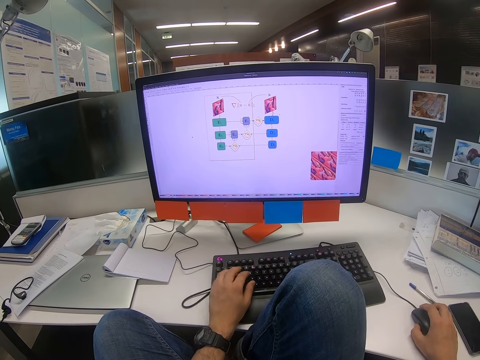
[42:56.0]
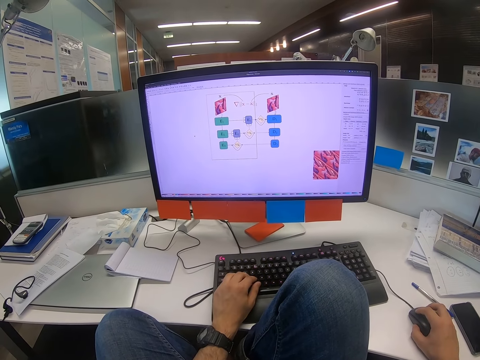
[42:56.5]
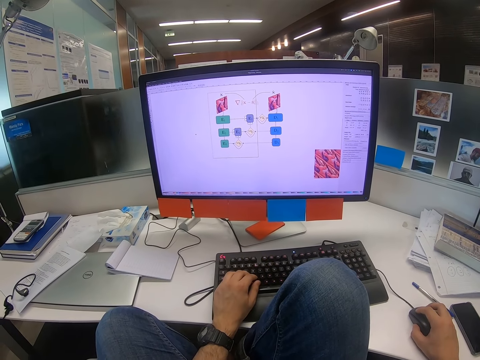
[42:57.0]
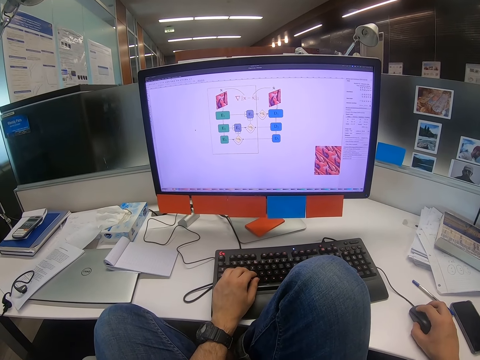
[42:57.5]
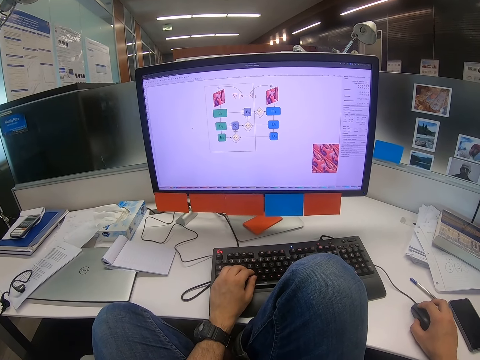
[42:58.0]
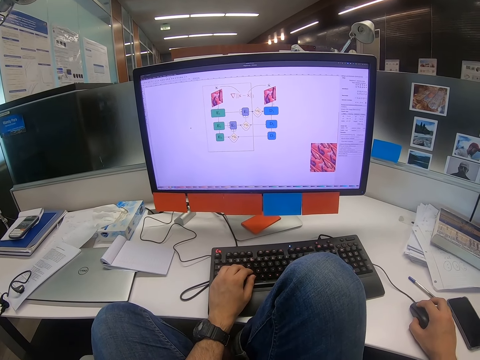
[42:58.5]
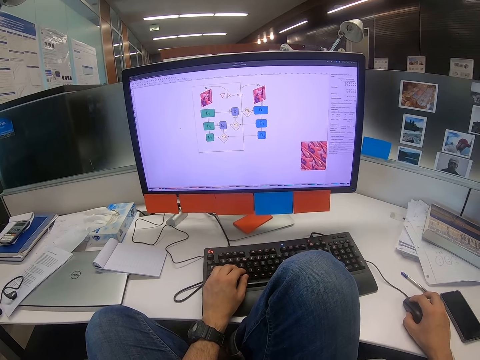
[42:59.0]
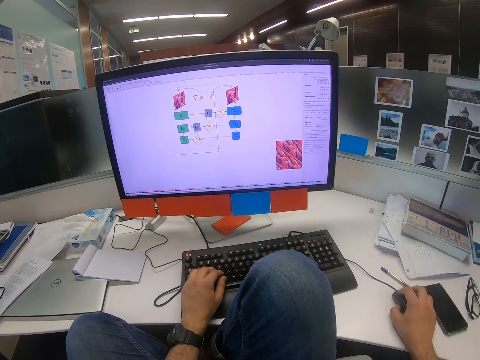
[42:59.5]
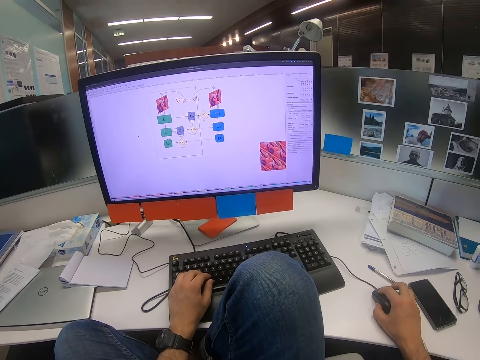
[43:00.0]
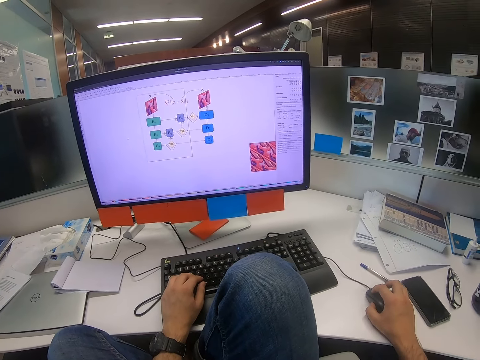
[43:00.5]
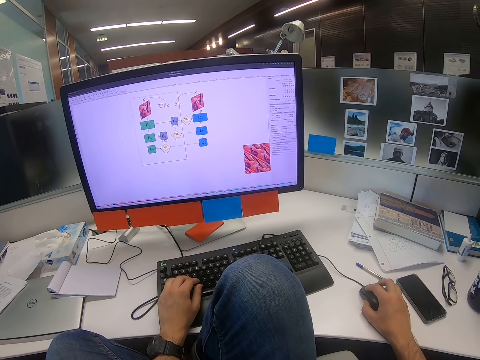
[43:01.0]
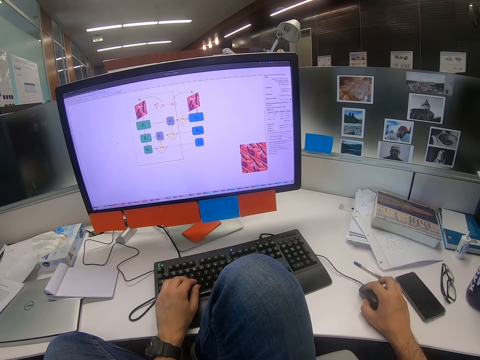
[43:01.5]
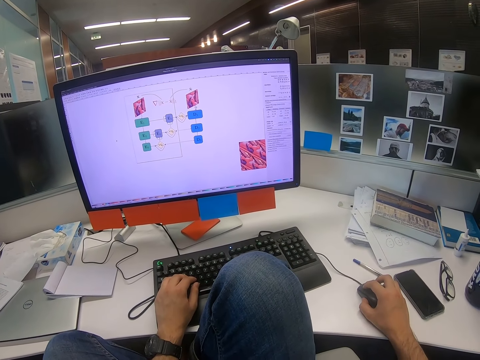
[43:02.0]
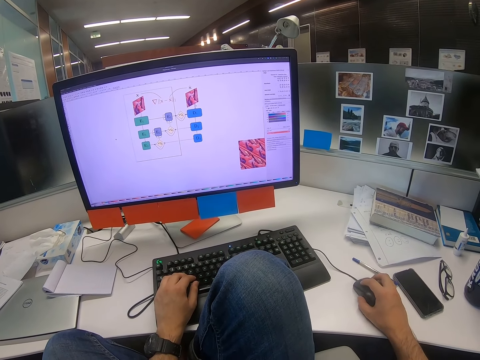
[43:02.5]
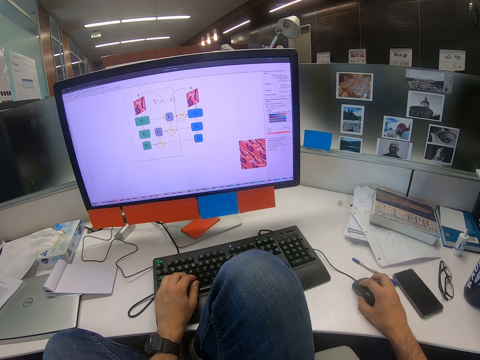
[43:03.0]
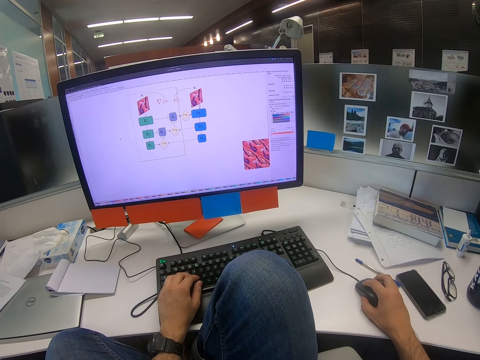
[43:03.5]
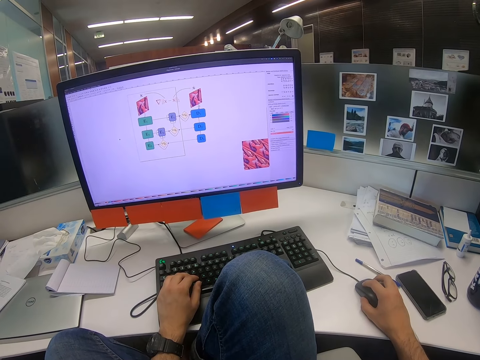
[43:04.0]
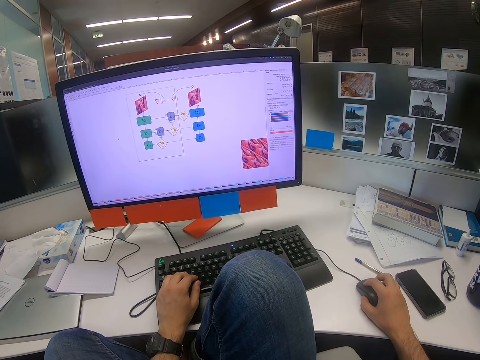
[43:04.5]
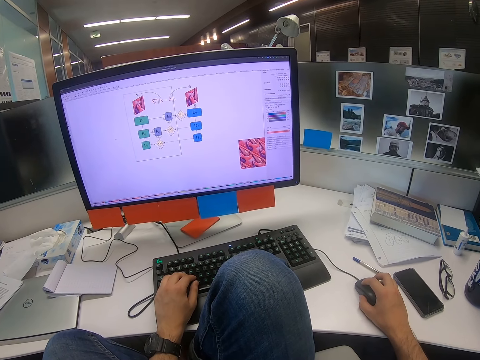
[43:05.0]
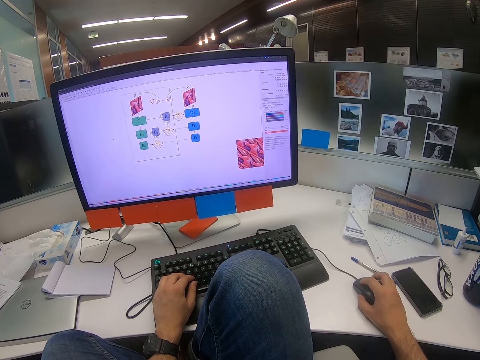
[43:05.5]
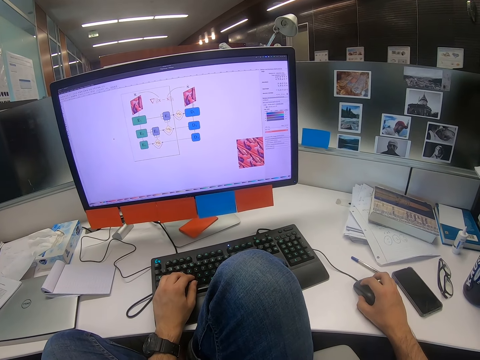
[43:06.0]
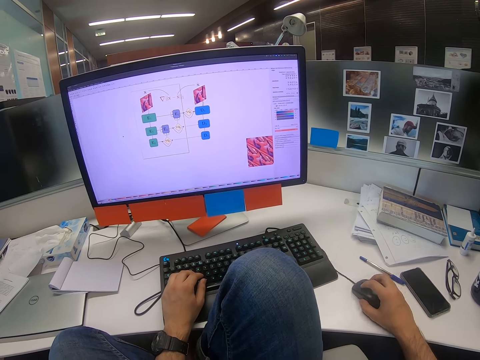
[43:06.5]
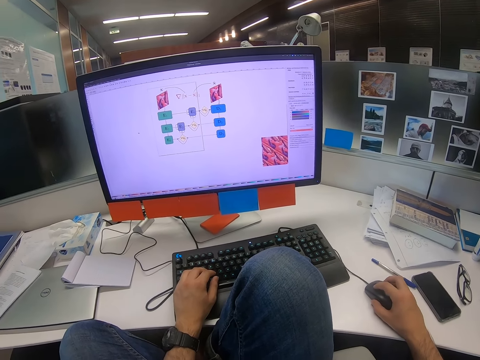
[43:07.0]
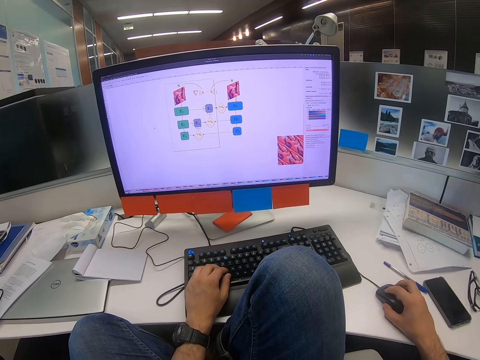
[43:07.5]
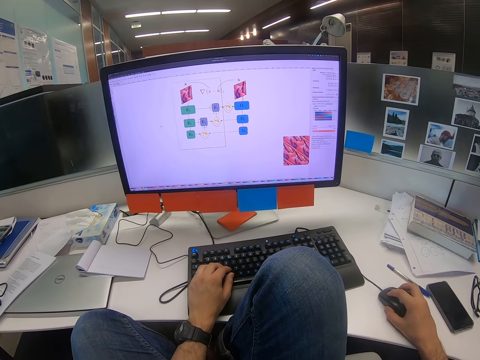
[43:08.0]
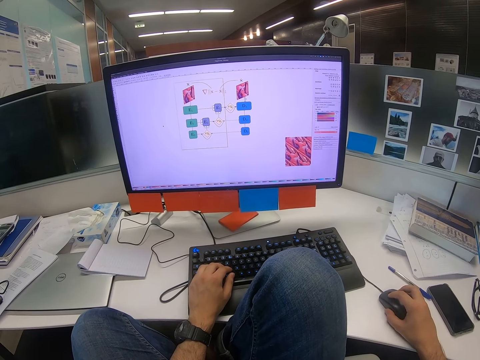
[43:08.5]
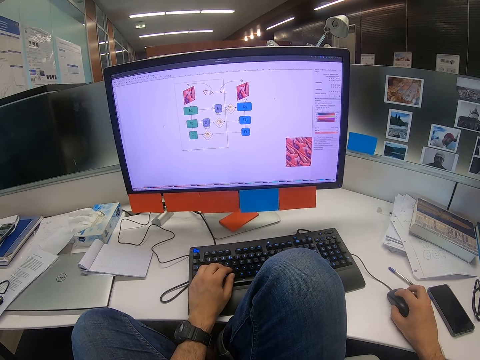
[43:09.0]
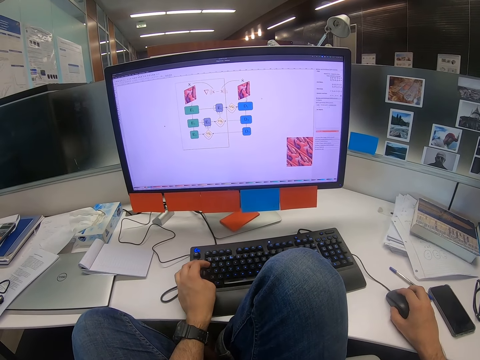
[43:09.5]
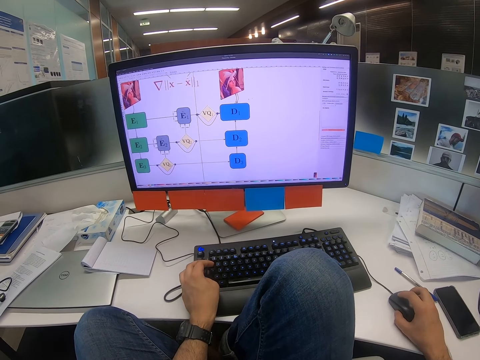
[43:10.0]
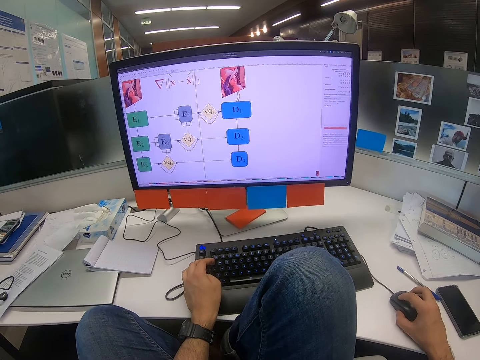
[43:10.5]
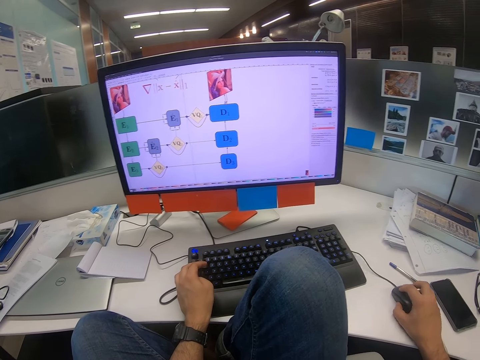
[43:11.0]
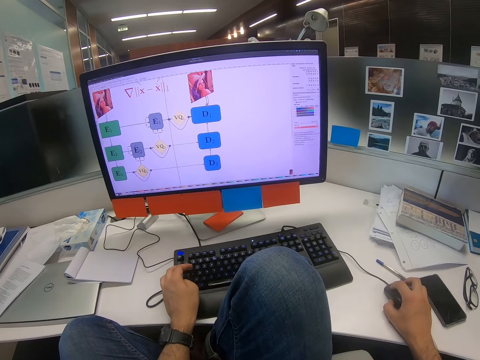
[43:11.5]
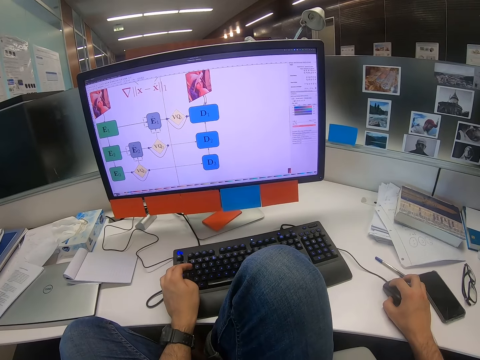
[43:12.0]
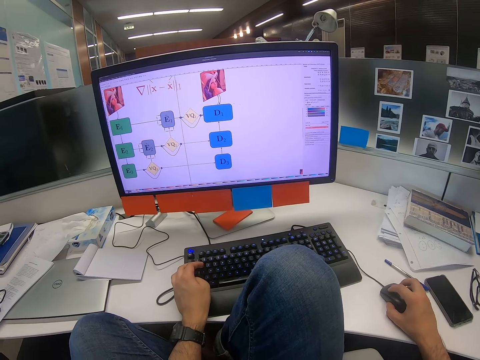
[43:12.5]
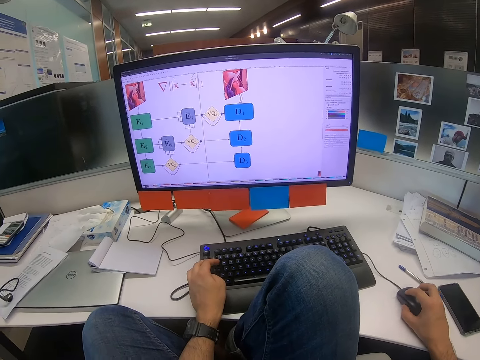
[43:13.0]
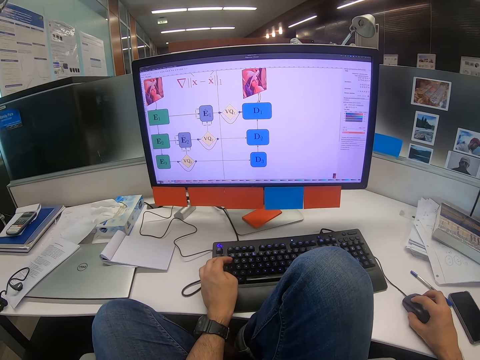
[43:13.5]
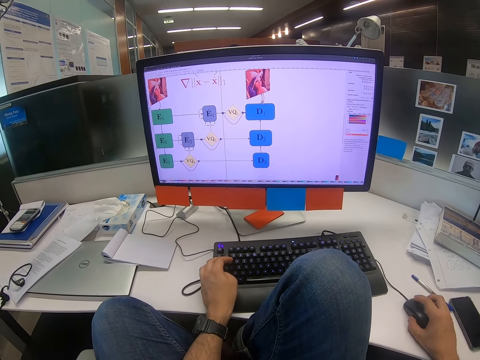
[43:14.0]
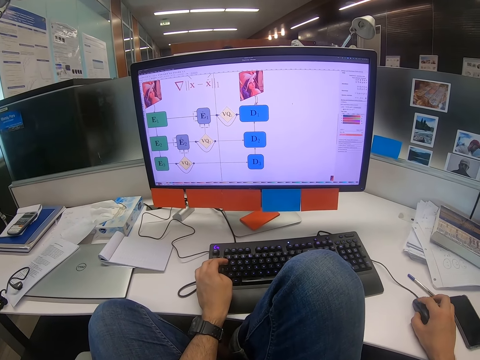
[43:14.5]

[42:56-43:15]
The camera wearer scrolls on the computer. They click on the keyboard and move the mouse. They move the mouse again. They click on the keyboard and scroll on the computer.

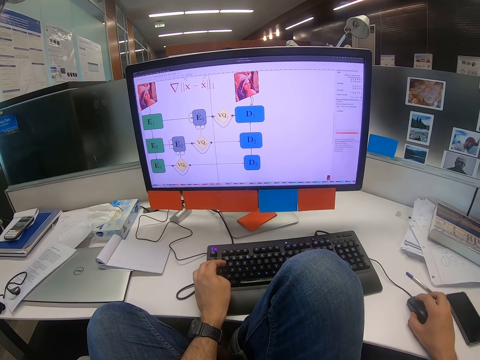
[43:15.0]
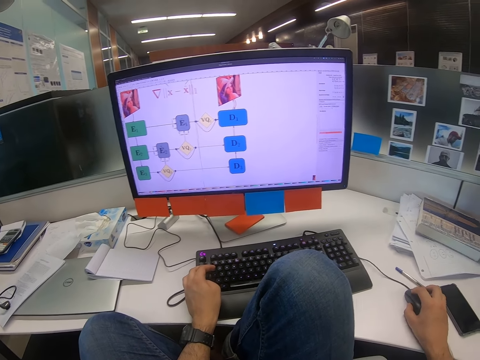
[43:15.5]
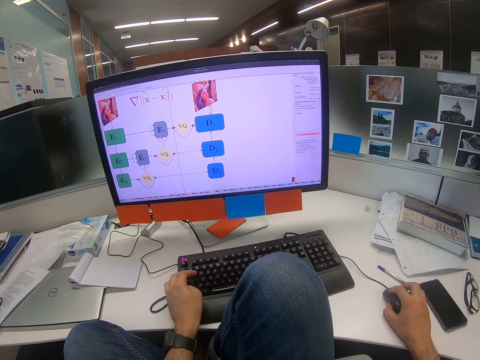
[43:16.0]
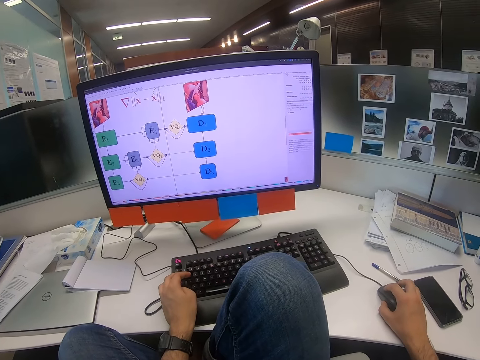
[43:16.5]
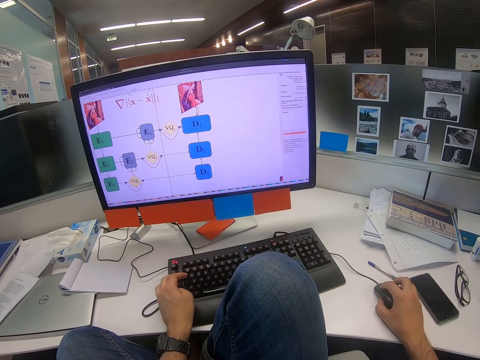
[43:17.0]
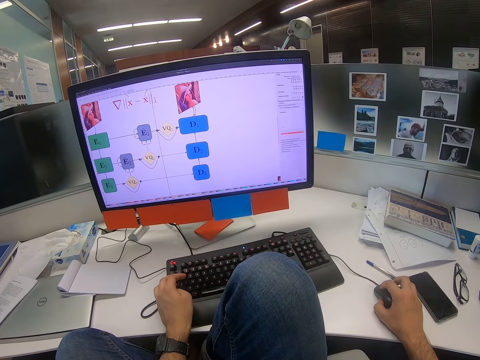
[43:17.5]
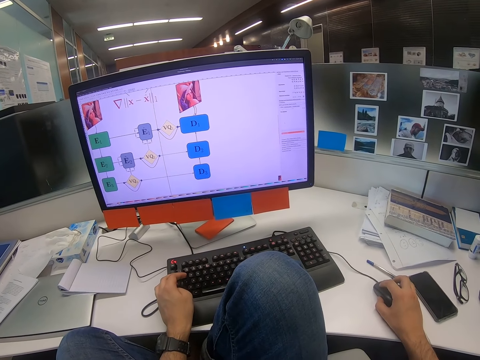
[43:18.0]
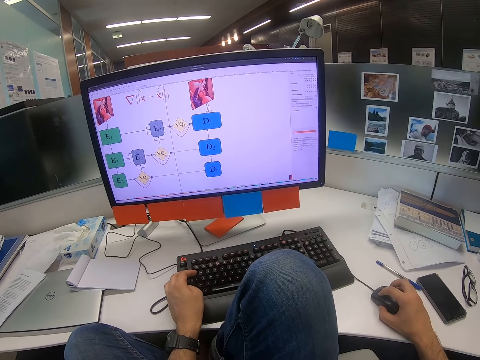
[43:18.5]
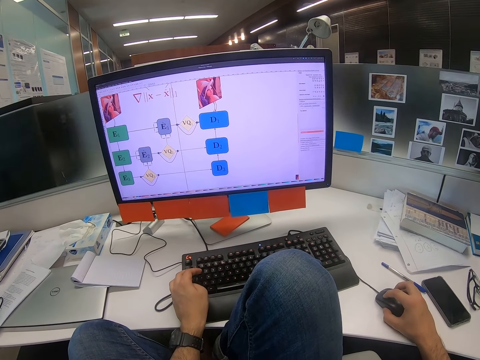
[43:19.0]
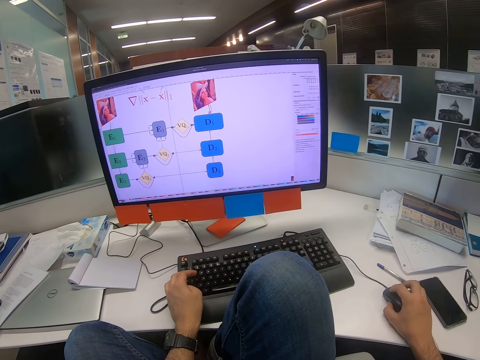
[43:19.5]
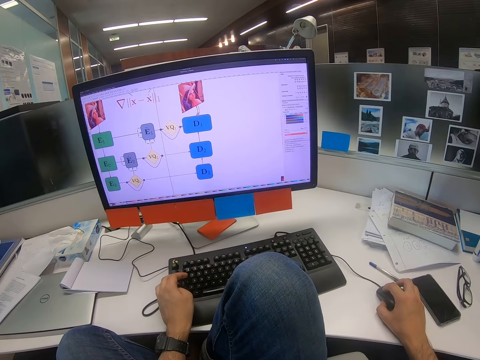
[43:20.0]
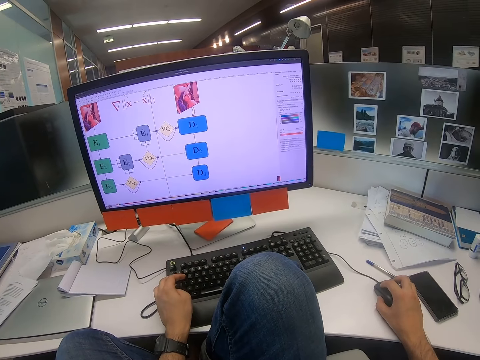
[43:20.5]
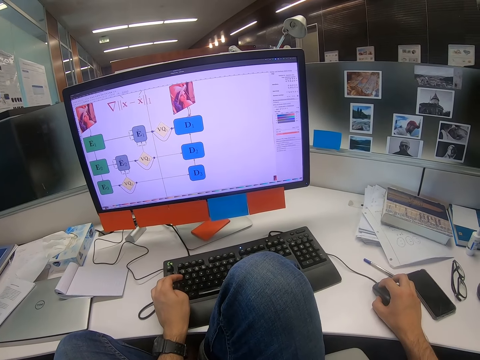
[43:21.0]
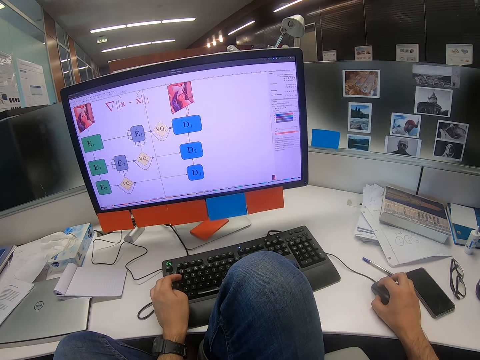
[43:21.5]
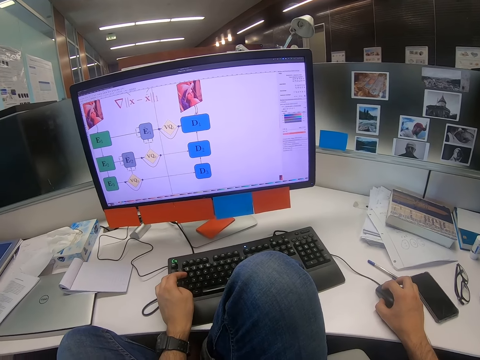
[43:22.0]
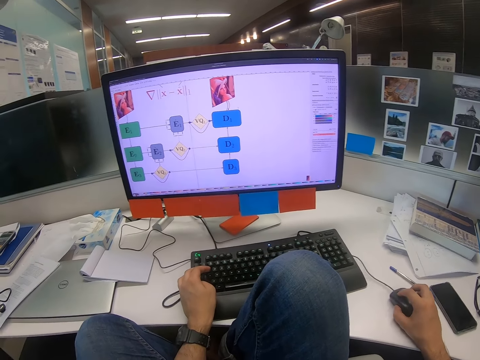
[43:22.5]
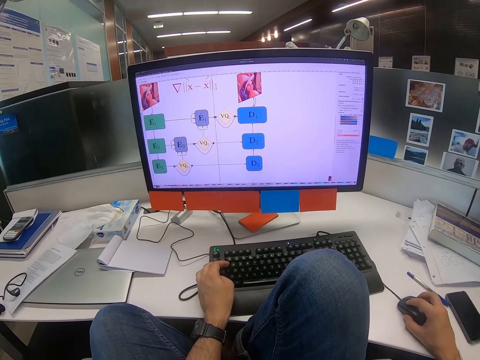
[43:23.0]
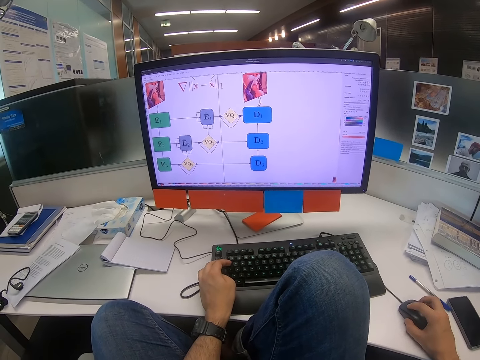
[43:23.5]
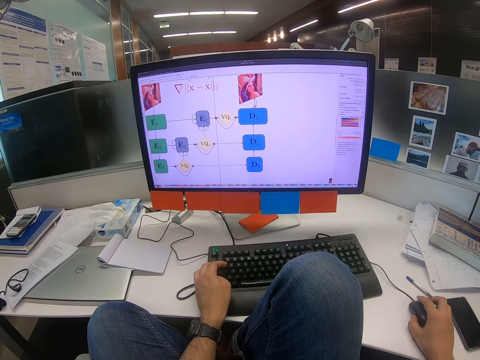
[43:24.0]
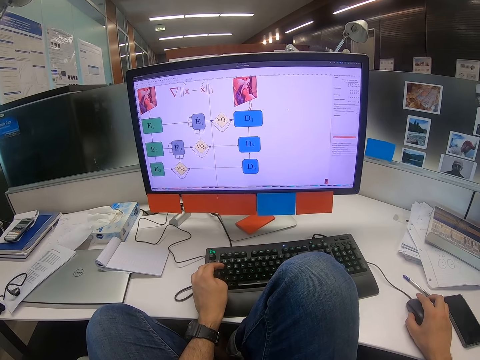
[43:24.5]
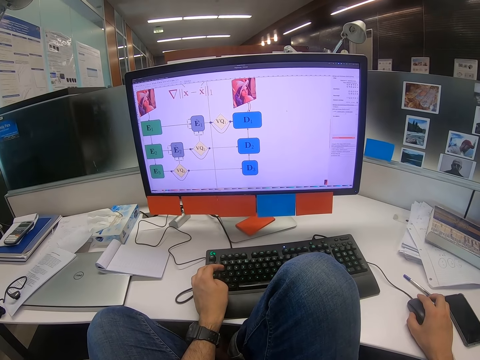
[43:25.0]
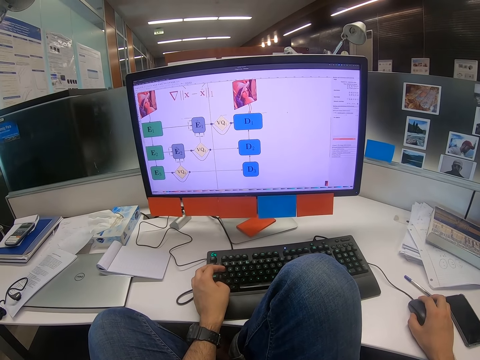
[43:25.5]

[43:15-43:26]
The camera wearer moves the mouse.
